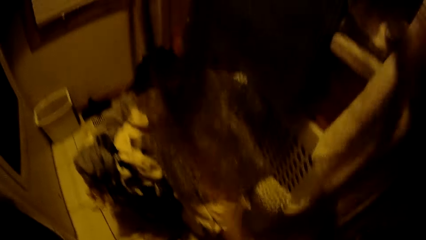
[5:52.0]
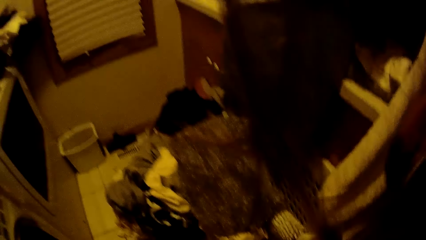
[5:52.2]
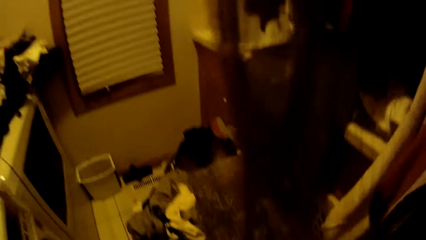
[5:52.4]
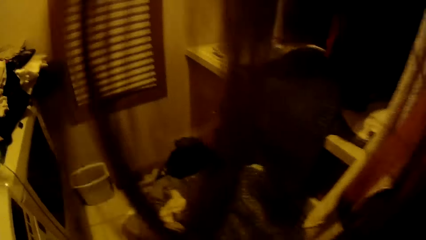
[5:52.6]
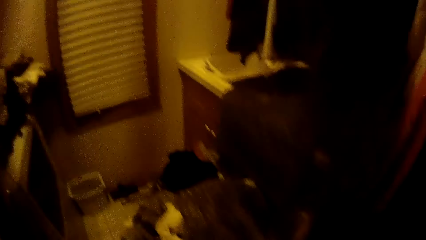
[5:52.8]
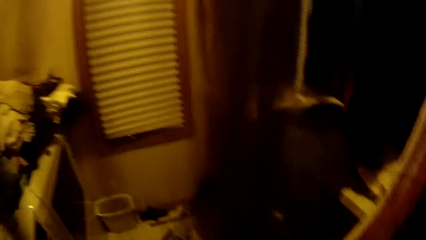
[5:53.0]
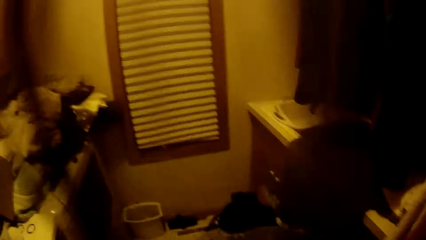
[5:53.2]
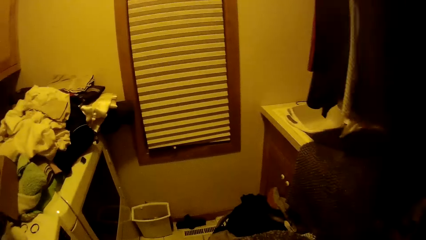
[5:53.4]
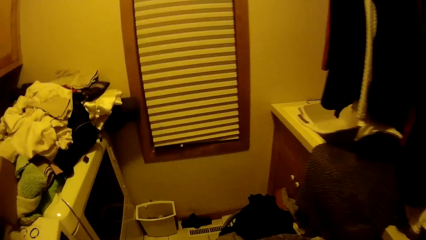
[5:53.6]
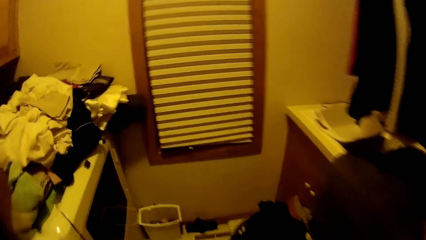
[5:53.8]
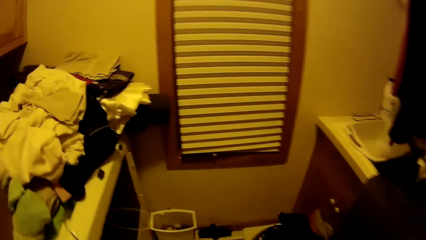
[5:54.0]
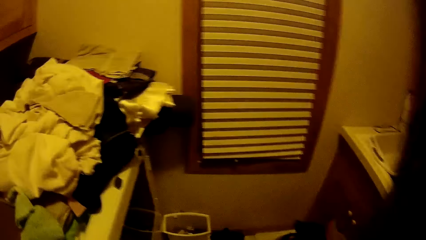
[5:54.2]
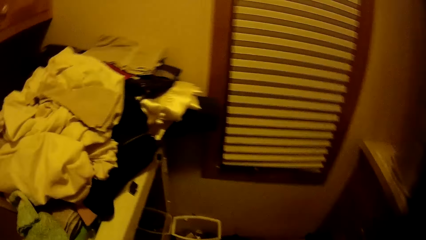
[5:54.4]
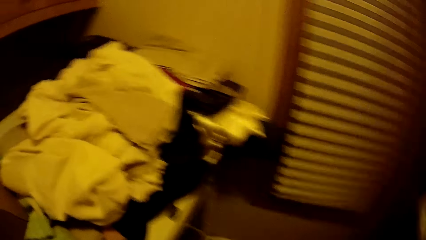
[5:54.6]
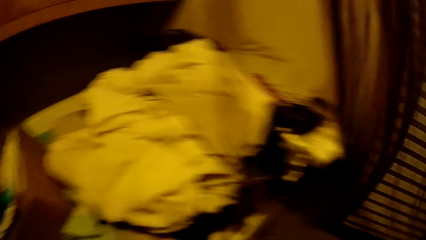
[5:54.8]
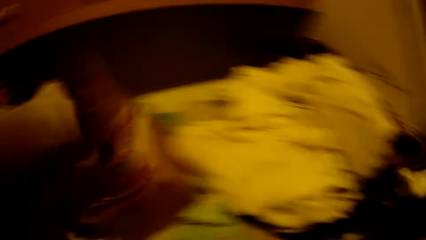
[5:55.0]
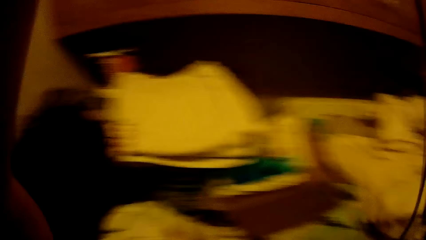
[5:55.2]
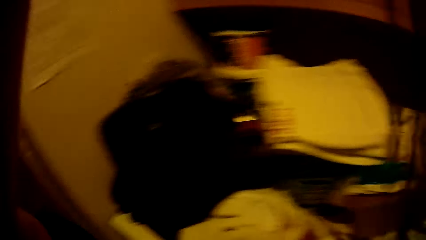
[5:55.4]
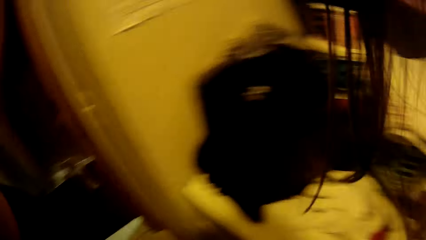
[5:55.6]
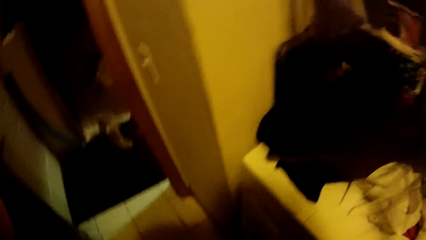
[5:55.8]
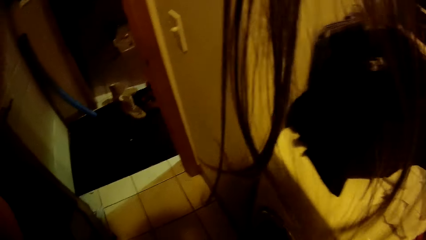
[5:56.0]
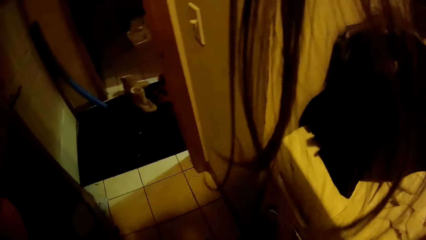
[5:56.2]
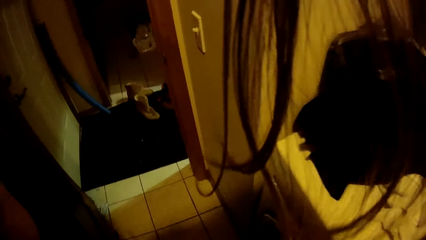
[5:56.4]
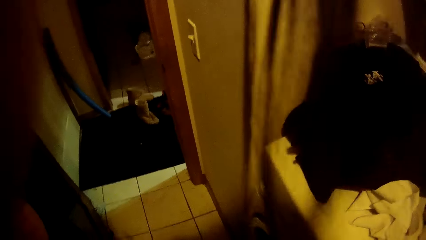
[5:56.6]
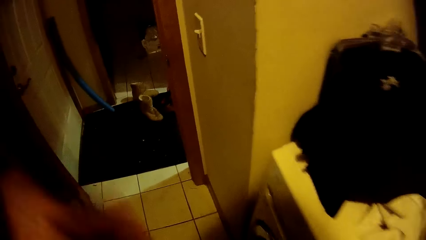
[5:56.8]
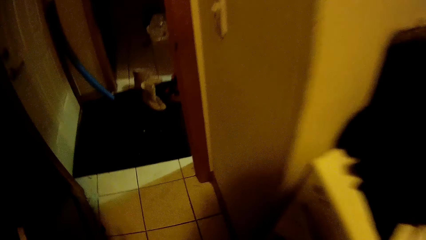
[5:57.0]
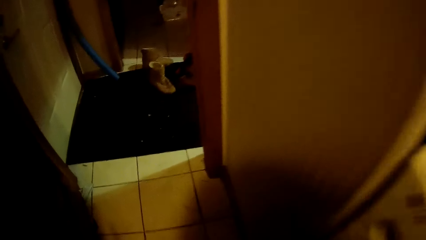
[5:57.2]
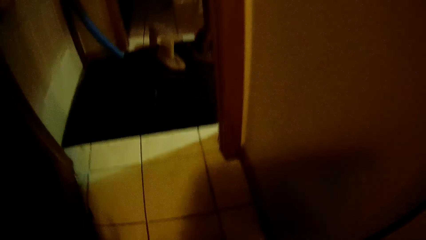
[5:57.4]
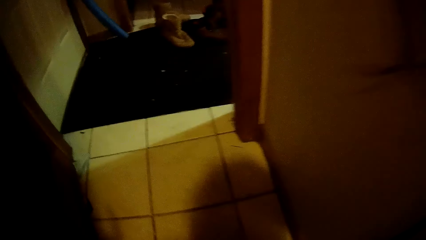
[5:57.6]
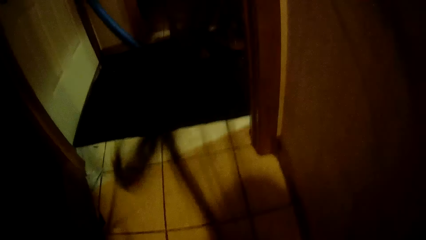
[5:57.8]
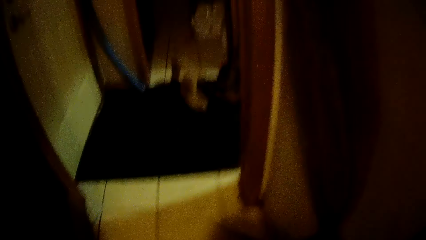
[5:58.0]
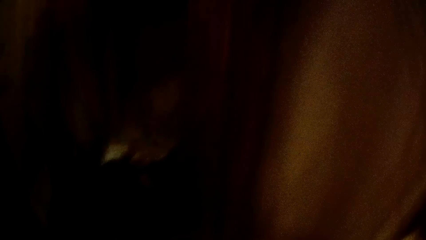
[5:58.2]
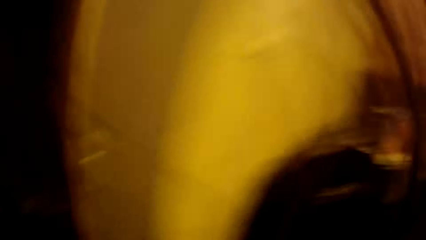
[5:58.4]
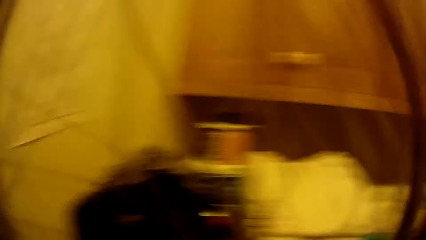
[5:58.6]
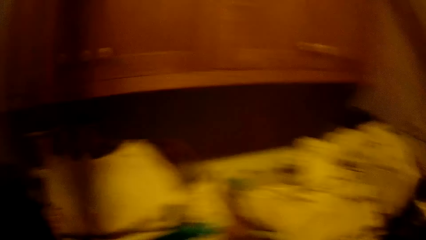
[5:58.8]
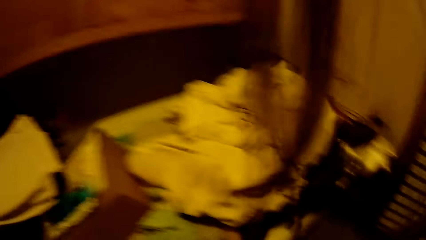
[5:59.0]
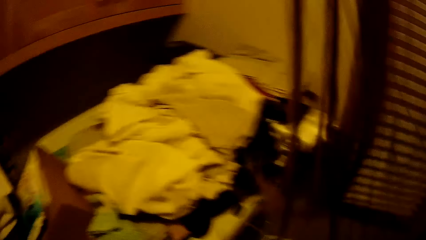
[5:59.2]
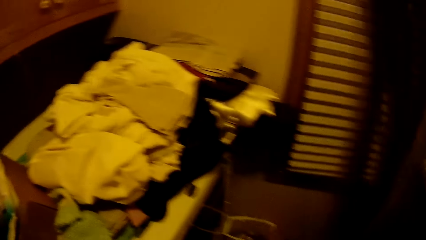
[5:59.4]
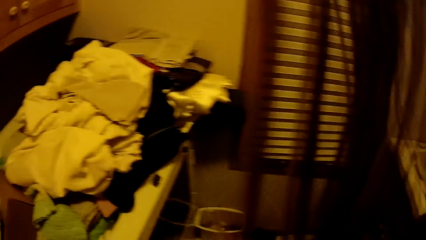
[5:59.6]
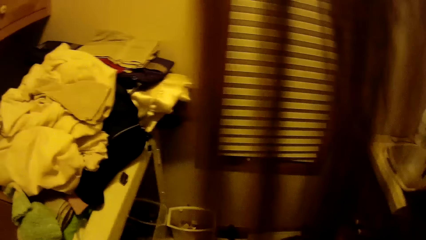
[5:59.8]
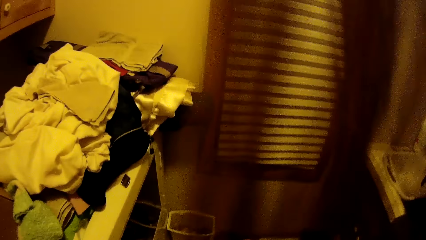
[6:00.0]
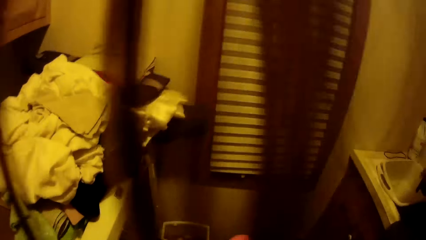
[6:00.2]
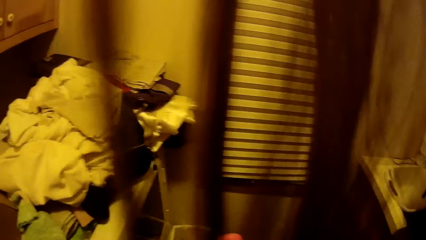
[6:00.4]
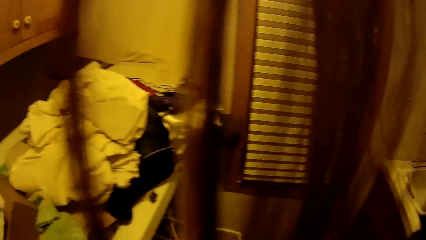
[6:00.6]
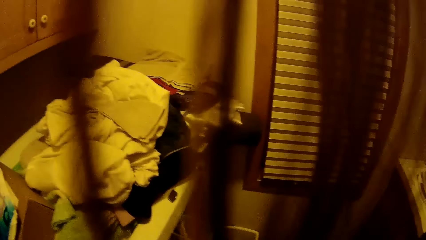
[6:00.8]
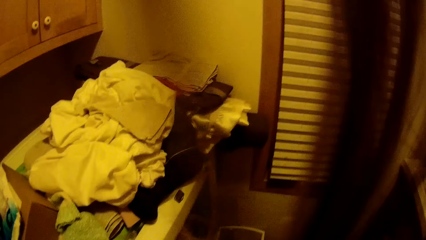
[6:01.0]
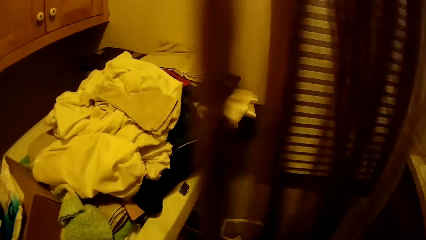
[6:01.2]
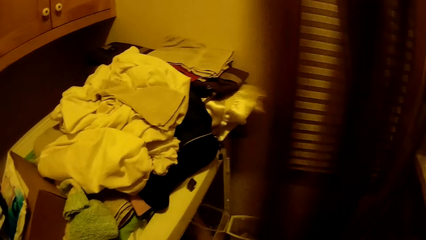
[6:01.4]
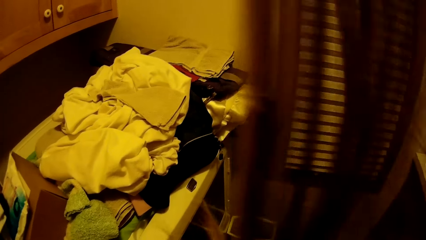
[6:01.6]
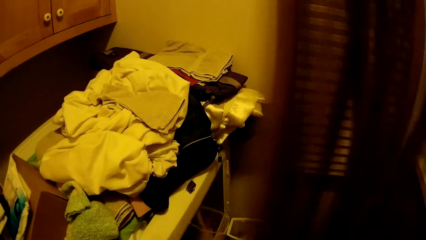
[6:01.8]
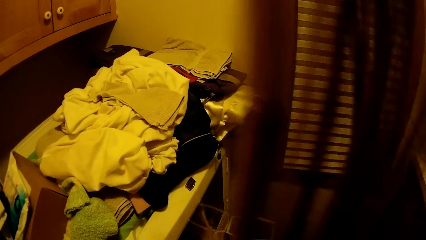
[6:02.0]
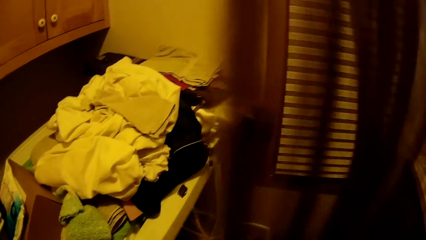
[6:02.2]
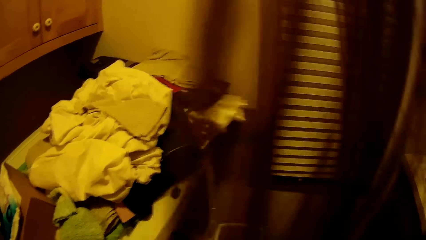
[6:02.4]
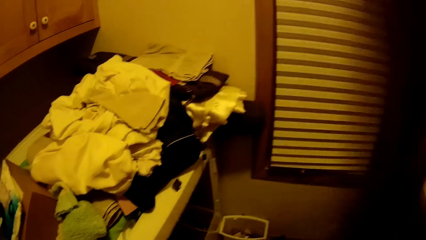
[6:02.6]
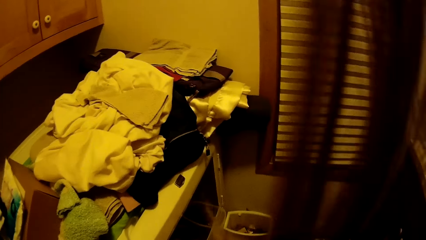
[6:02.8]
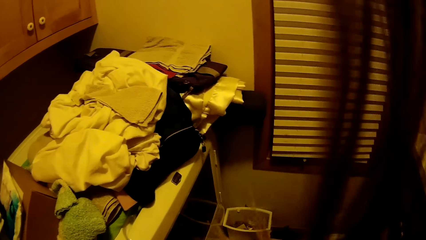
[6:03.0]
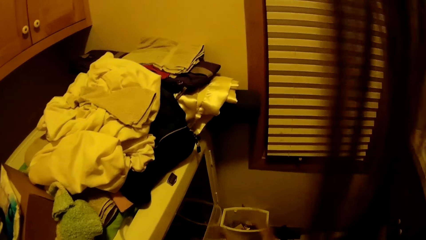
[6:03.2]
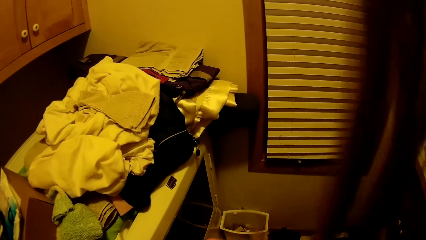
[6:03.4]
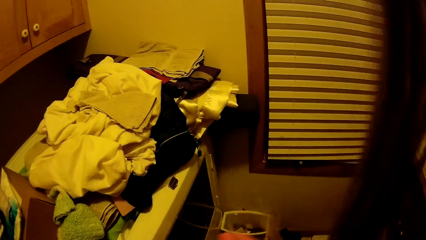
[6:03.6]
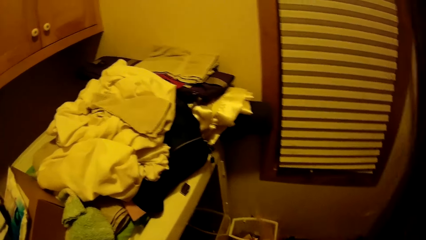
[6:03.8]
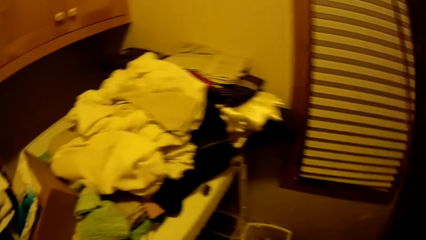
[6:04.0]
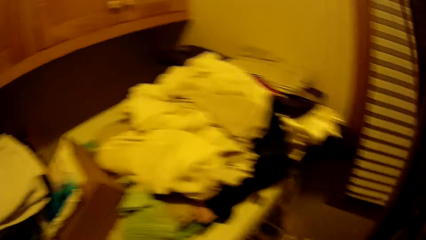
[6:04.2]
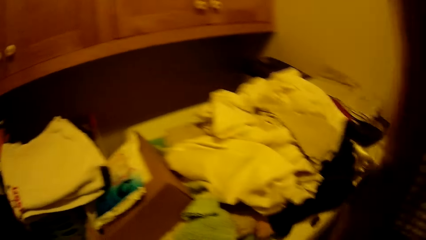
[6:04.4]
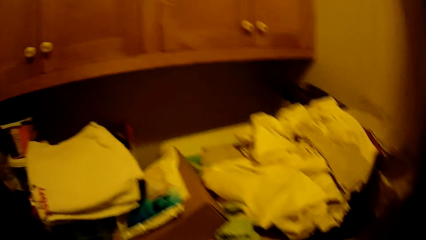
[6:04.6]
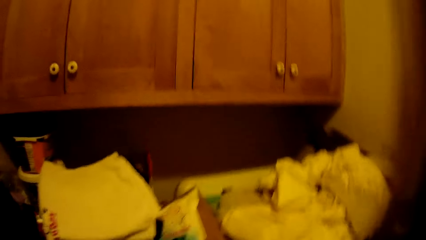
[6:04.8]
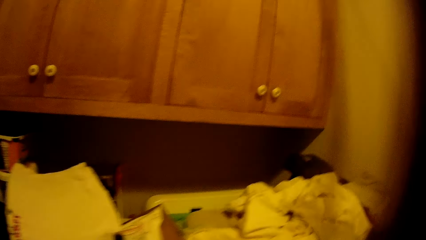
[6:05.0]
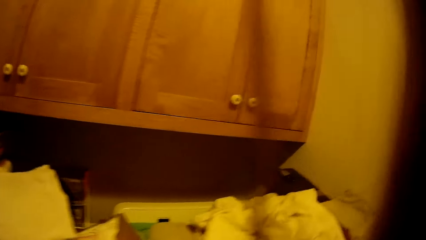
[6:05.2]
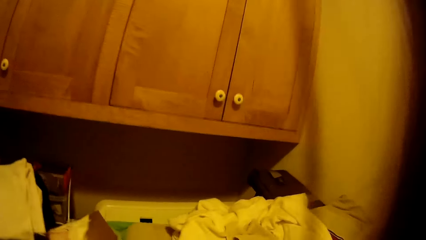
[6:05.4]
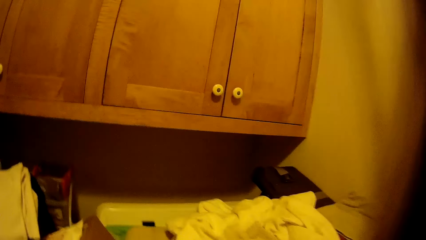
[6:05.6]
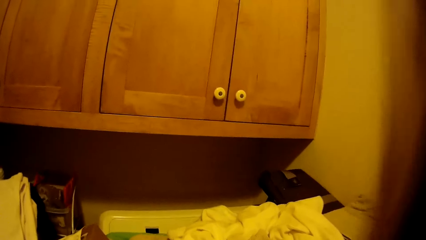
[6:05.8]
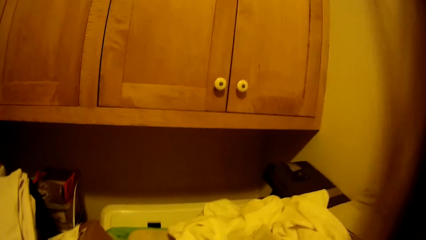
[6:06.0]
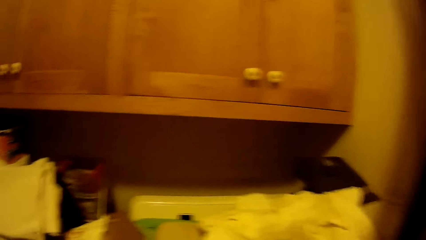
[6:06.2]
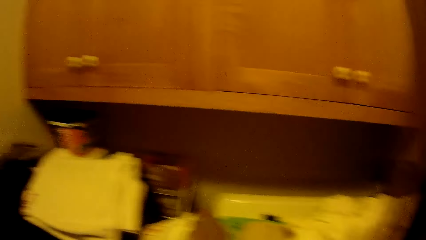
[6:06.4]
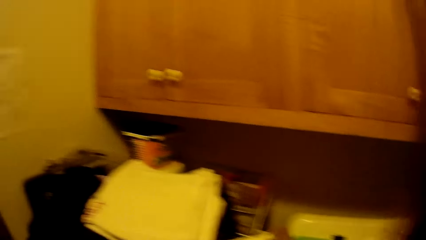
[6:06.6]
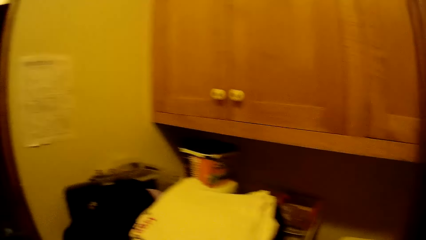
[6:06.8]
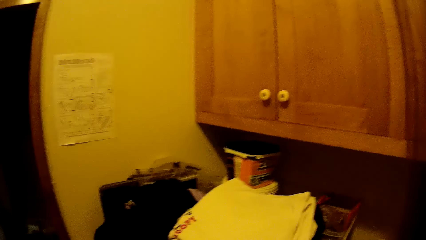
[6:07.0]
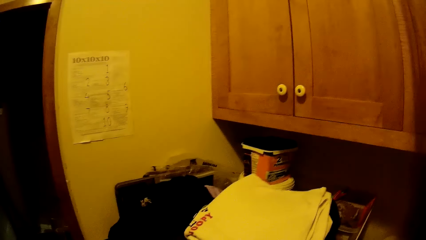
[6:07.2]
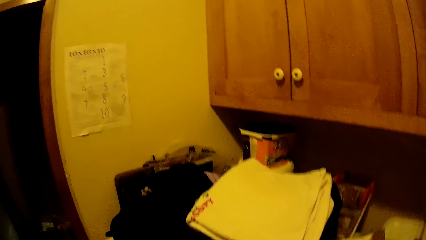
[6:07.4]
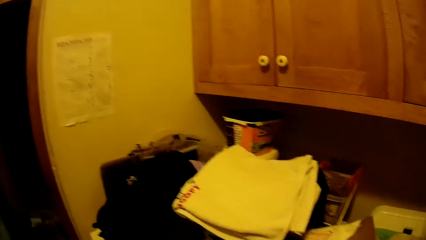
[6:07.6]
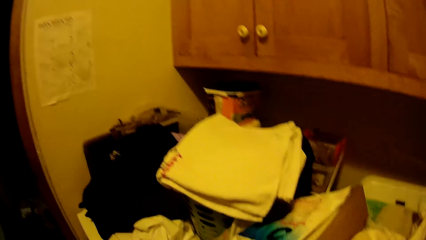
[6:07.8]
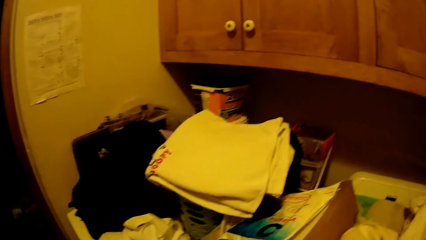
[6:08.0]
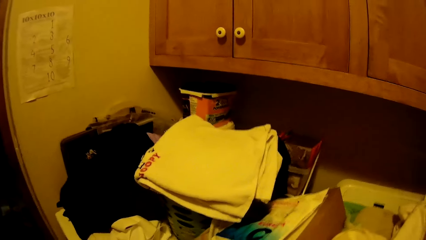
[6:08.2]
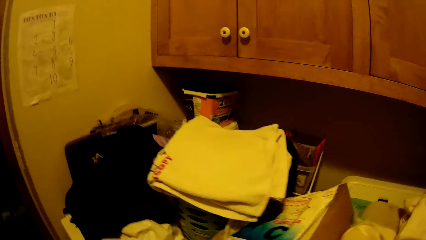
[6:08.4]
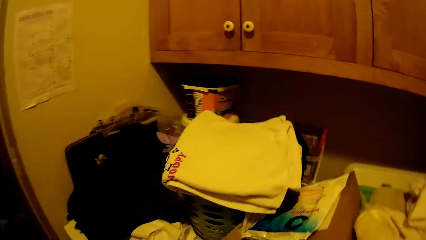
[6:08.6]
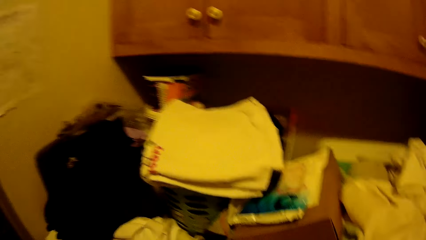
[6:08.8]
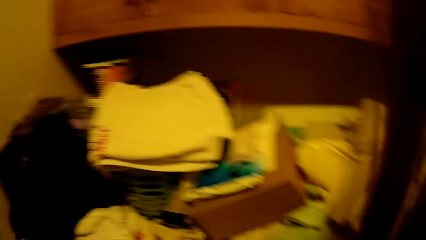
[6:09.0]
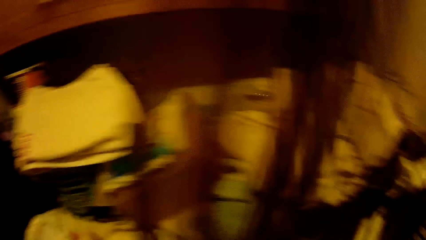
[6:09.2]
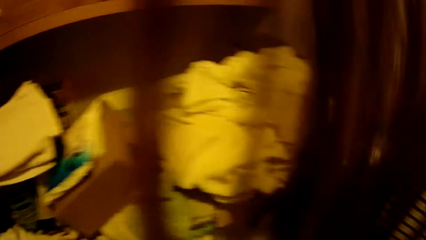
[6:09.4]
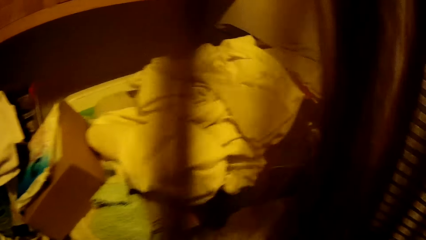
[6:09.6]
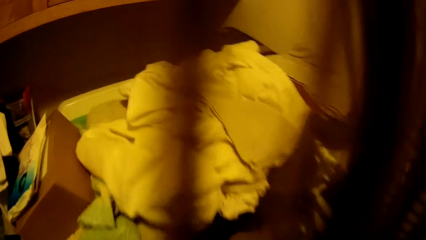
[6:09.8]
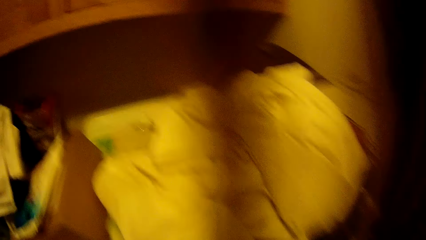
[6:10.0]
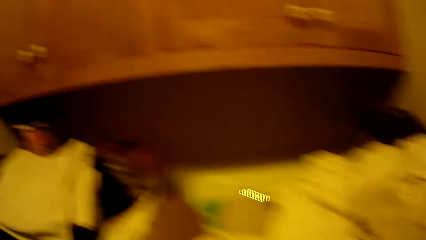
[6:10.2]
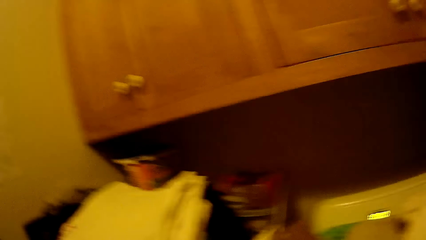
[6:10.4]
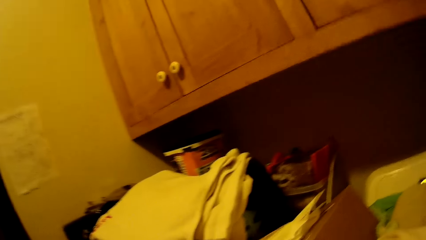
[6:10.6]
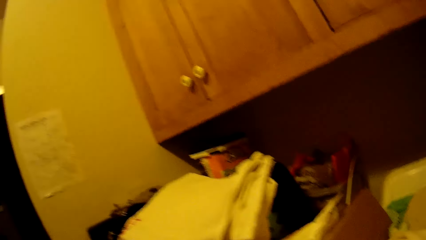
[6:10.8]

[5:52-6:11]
The camera wearer looks around the room.
